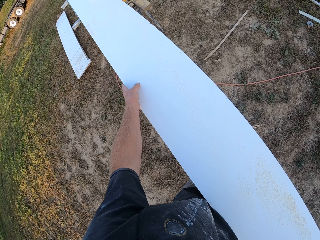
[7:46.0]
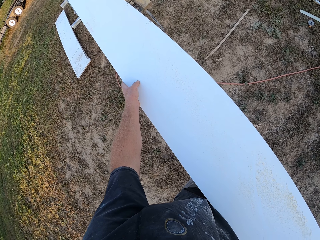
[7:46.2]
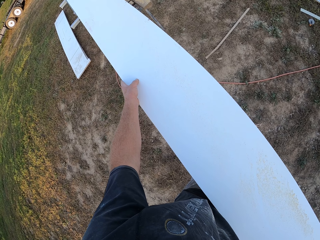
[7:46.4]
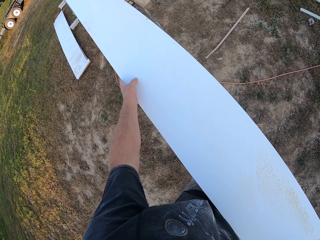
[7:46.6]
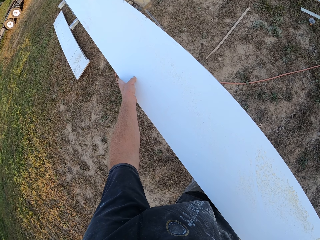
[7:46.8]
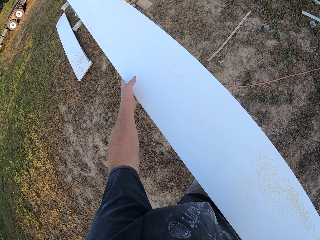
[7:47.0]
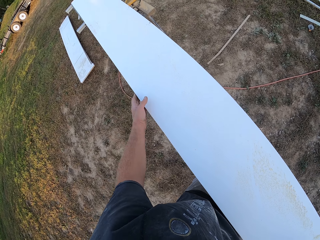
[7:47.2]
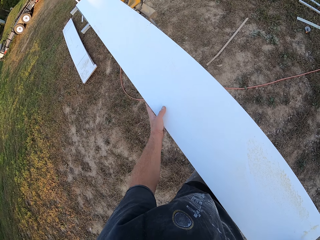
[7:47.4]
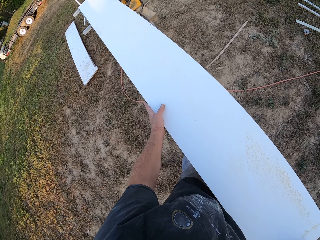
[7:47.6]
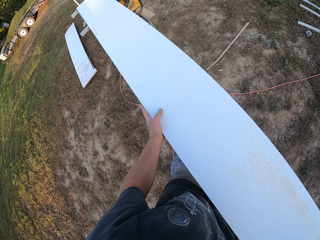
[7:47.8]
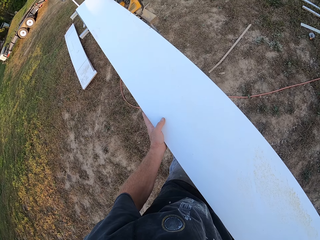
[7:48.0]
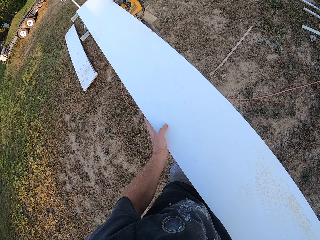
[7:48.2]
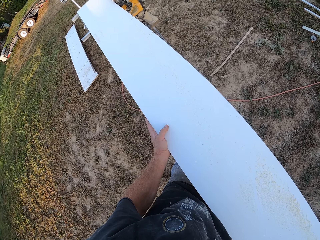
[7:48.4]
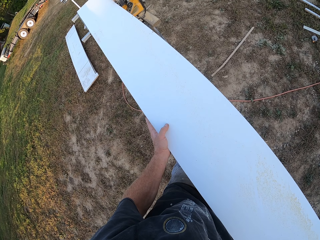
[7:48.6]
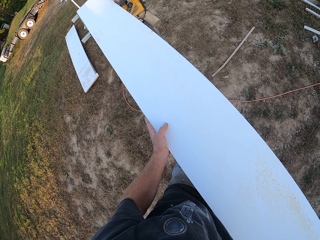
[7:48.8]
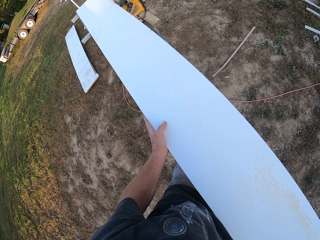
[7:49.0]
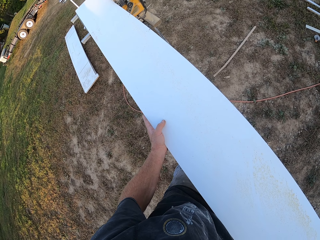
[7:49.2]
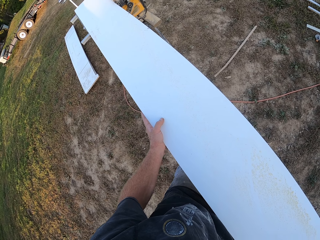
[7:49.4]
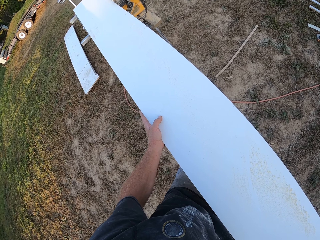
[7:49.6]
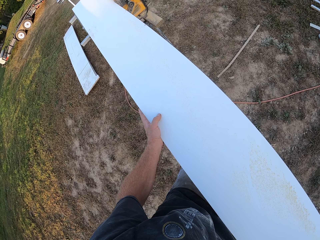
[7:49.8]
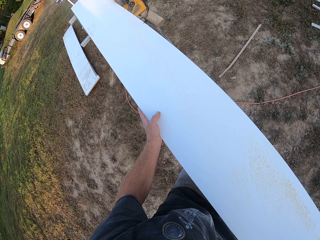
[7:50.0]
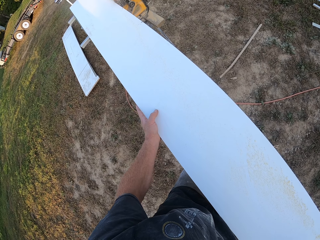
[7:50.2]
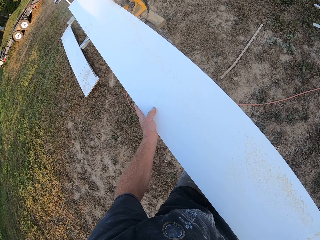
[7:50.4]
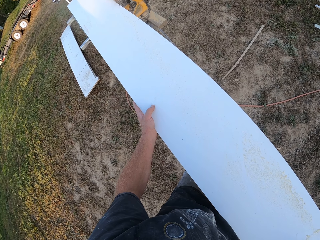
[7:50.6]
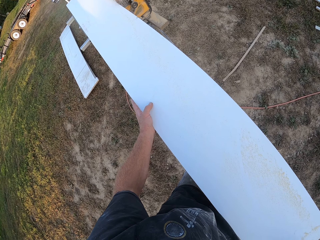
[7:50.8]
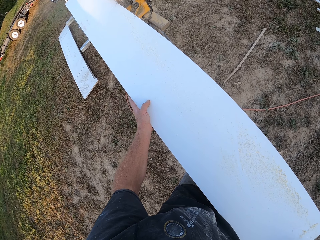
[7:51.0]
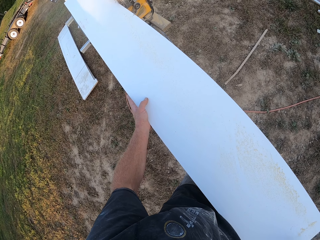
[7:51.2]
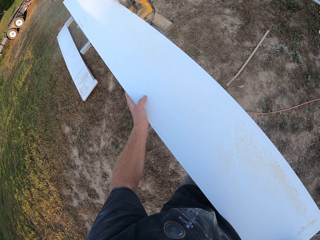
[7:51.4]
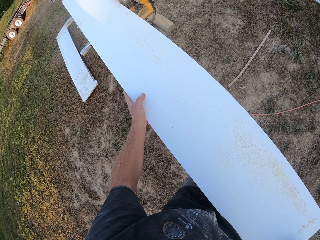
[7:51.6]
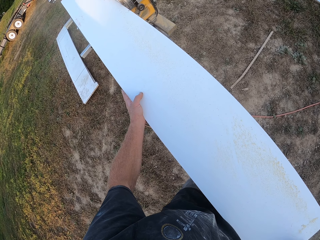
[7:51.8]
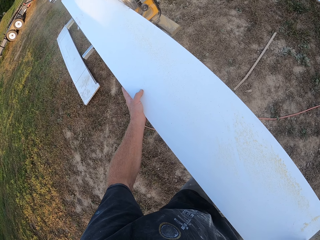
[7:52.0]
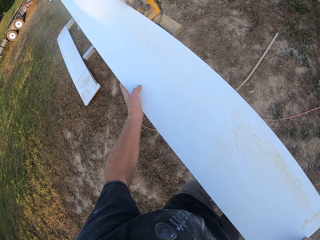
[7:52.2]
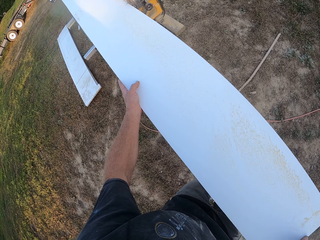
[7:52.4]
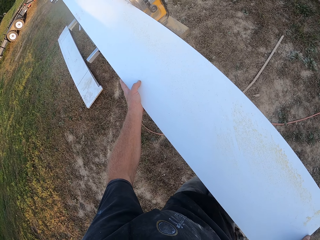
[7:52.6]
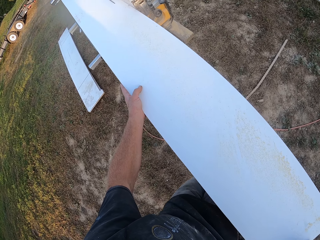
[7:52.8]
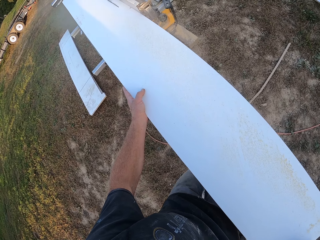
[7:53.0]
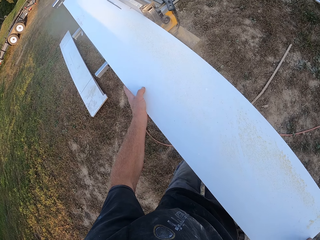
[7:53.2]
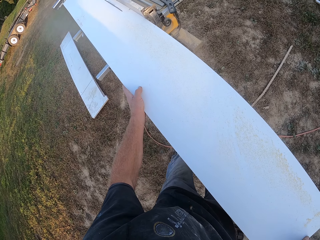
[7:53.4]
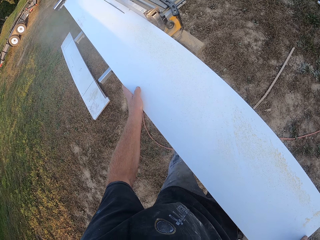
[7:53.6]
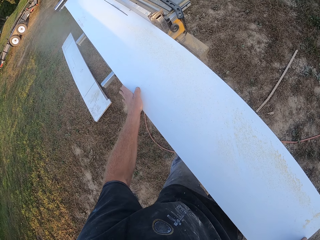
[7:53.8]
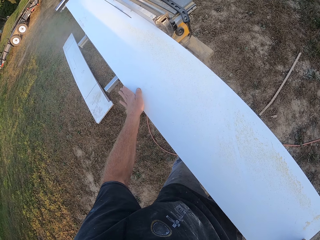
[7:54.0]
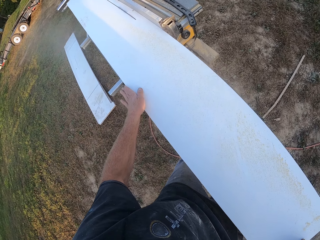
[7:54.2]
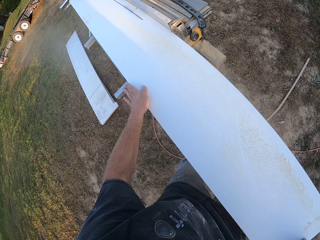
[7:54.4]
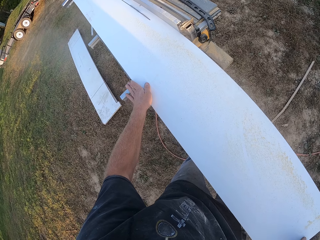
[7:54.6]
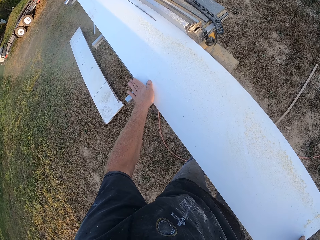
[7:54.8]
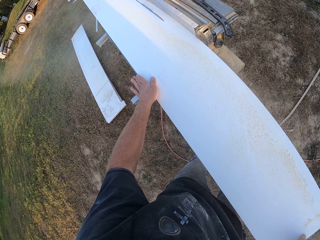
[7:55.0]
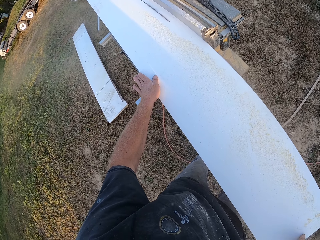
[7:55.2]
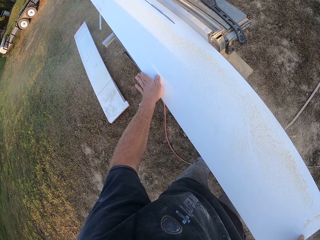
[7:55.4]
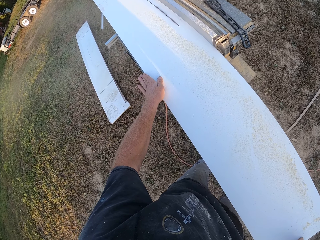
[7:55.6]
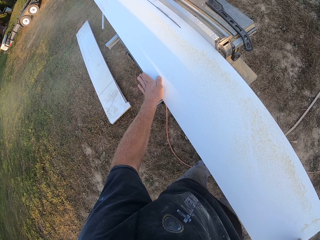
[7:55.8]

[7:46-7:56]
The camera wearer cuts the wood.

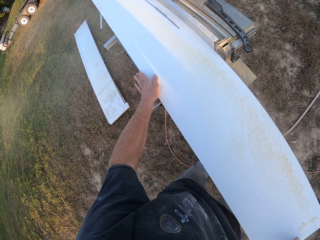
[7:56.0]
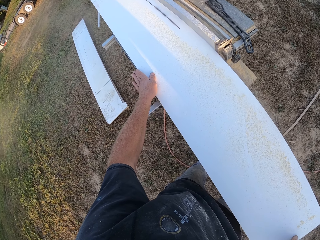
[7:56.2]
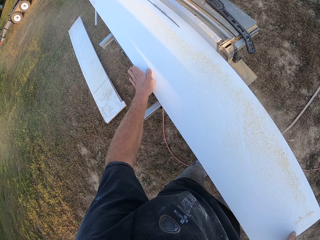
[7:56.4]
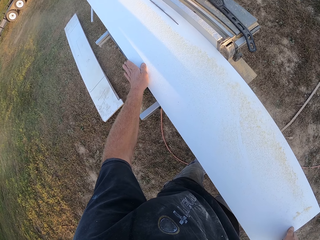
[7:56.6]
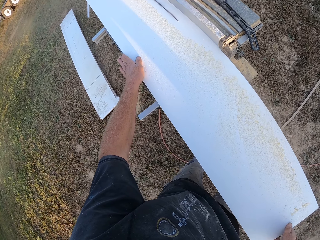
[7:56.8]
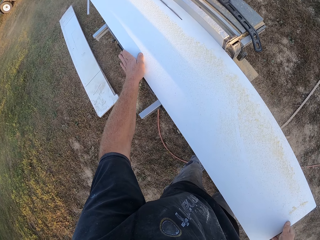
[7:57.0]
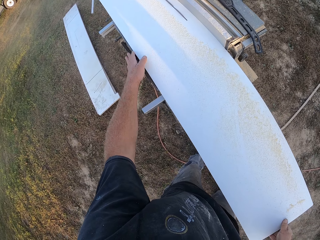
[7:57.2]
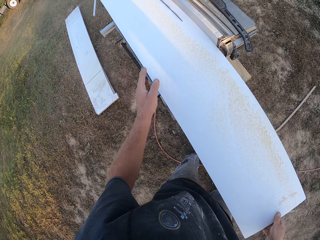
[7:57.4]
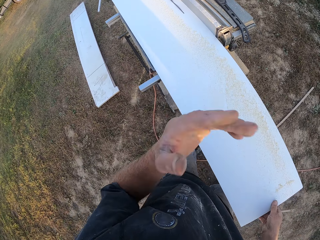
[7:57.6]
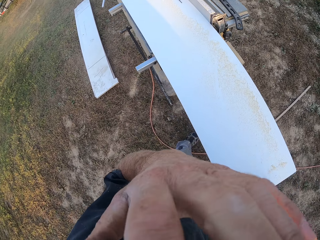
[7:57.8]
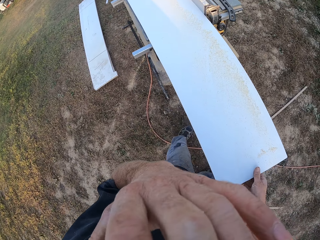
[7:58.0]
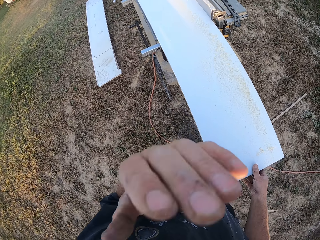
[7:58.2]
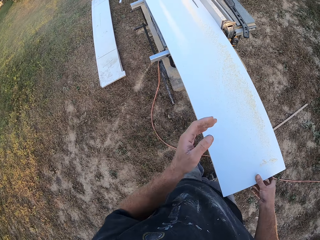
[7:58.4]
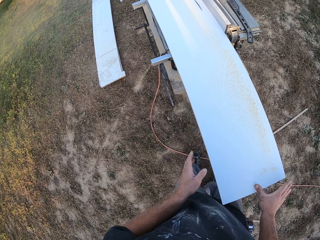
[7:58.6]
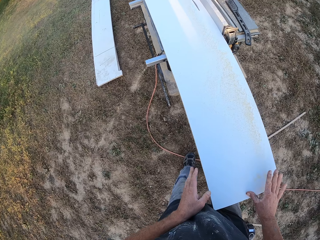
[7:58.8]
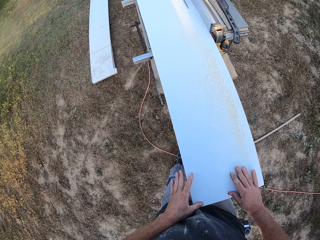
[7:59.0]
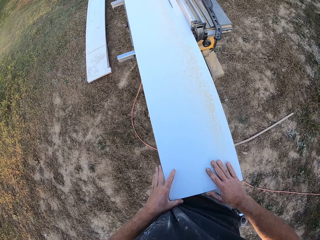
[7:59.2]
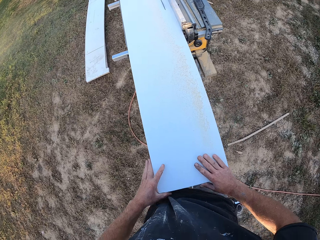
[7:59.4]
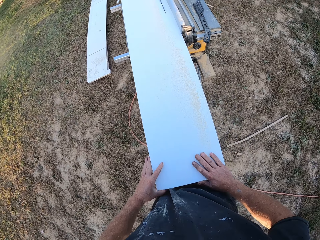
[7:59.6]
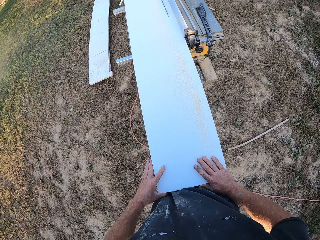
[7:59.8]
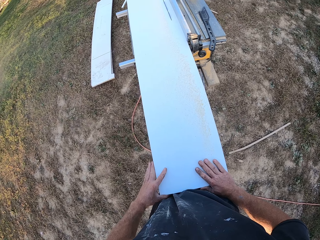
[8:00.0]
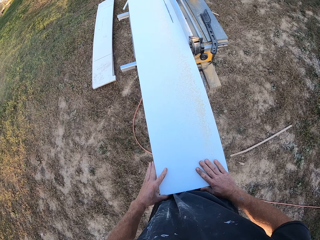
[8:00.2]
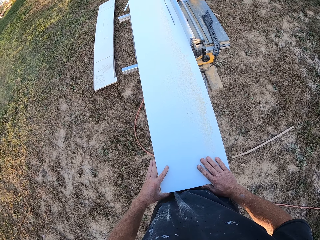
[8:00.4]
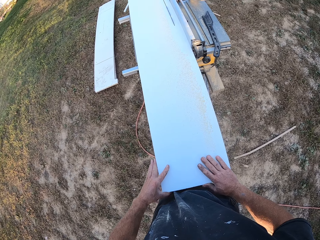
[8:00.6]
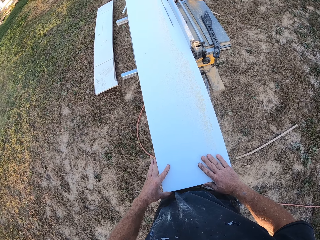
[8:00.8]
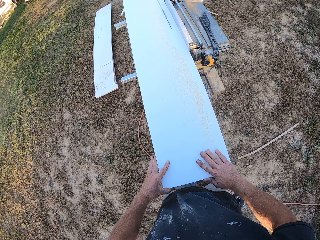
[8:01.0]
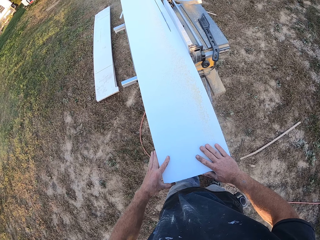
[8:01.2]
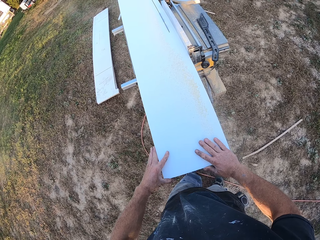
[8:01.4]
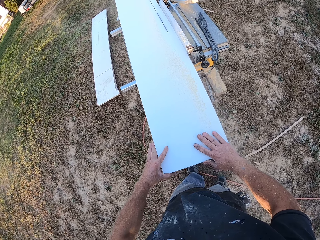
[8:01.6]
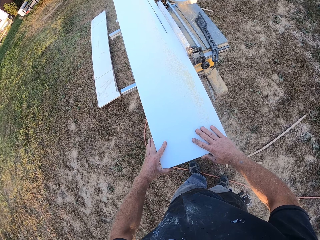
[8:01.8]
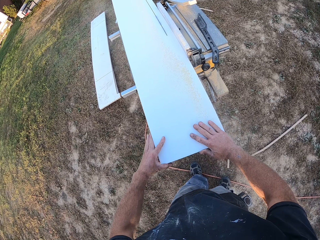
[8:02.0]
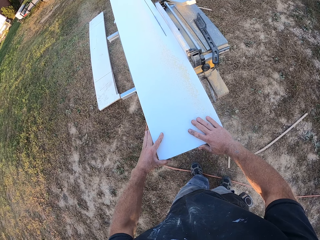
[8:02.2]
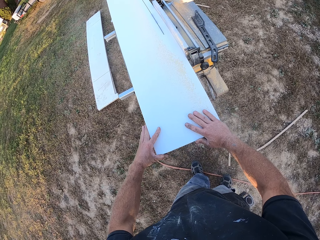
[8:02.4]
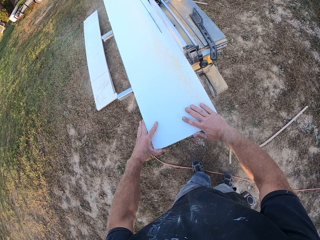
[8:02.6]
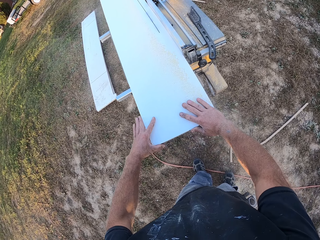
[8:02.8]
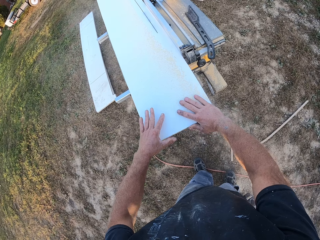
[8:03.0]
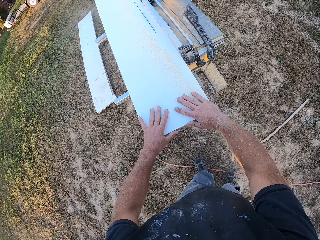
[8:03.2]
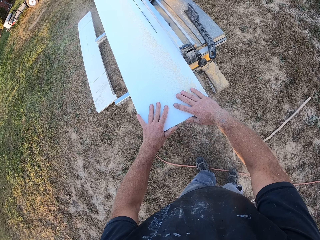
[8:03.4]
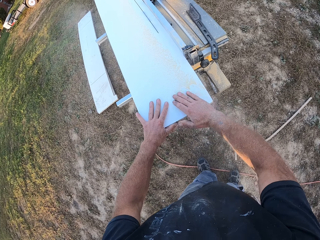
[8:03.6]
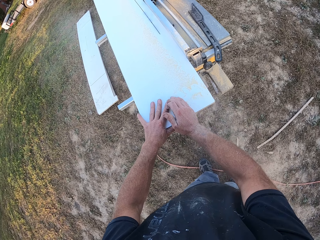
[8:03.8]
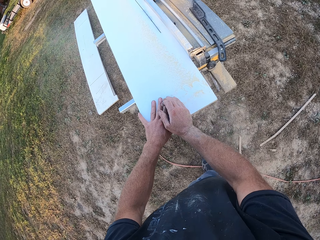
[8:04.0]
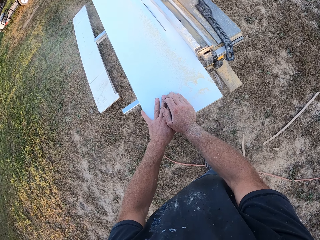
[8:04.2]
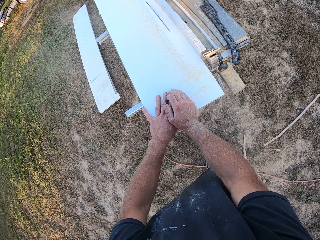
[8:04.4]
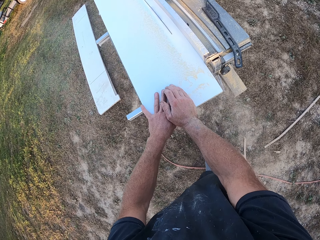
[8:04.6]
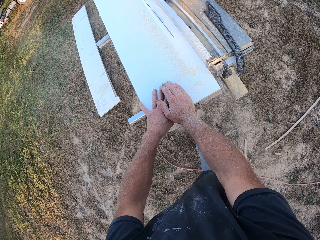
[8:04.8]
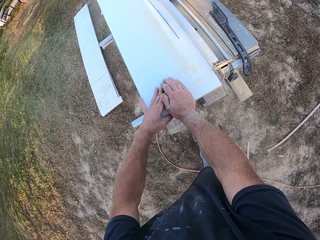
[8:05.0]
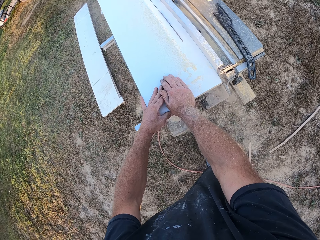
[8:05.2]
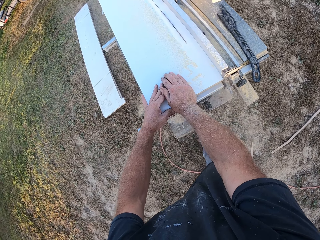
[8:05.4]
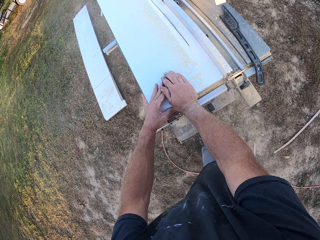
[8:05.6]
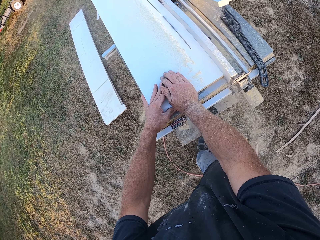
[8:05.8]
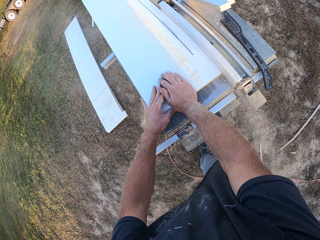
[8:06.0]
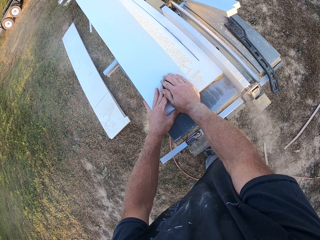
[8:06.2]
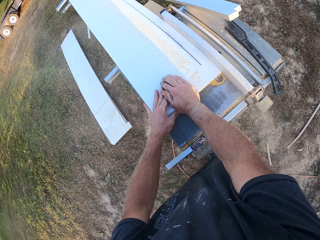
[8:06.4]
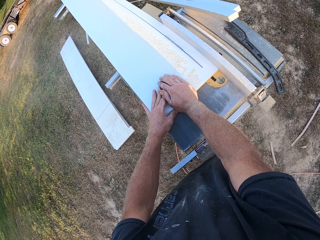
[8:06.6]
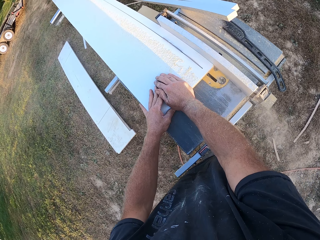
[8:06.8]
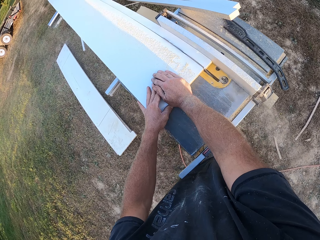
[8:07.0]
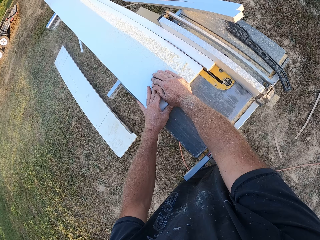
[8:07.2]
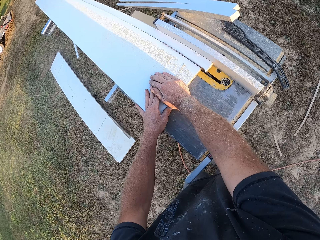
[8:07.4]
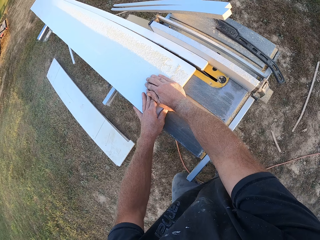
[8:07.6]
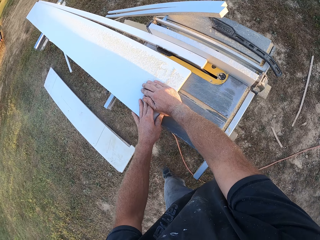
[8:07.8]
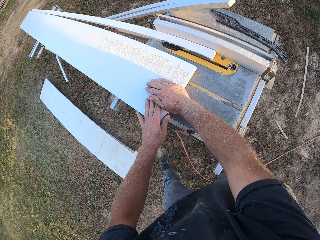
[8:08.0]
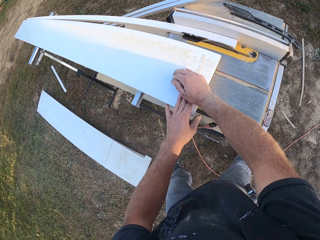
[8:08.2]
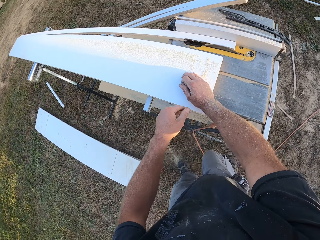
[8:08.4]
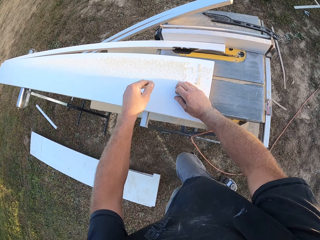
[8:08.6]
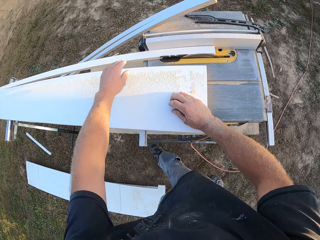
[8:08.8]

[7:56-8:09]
The camera wearer touches his face. He cuts the wood with the table saw machine.
